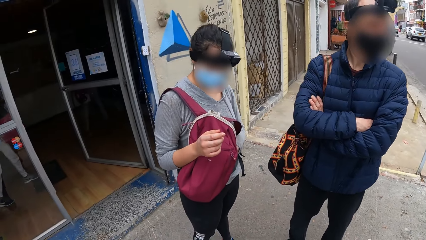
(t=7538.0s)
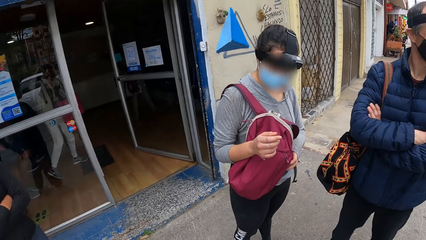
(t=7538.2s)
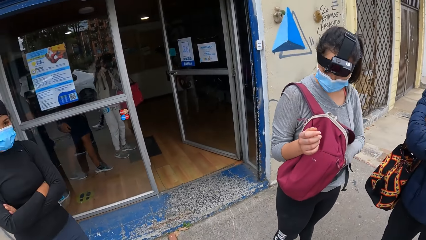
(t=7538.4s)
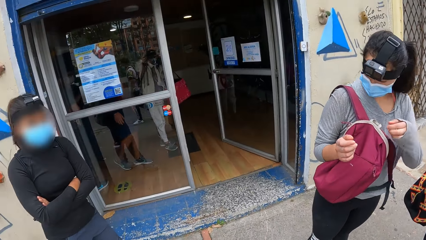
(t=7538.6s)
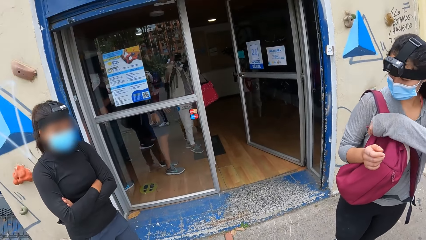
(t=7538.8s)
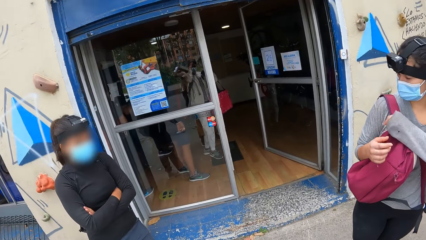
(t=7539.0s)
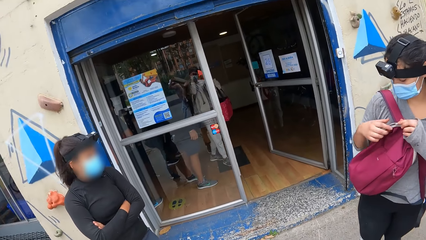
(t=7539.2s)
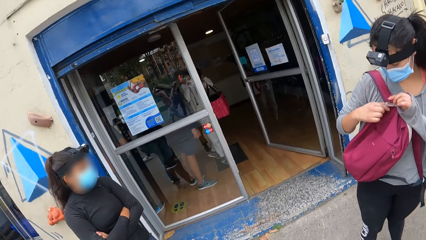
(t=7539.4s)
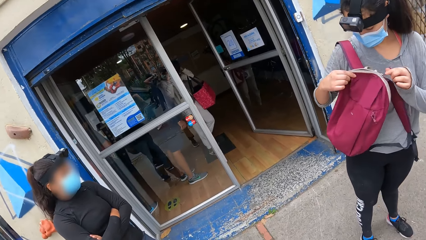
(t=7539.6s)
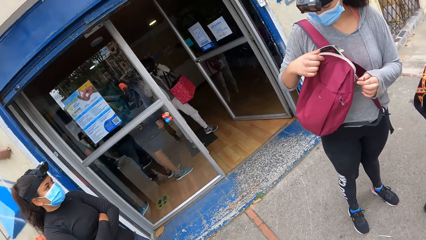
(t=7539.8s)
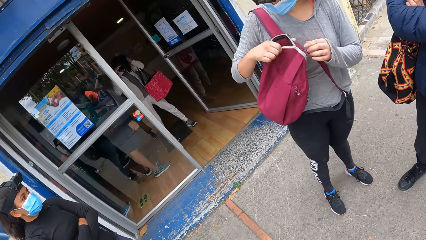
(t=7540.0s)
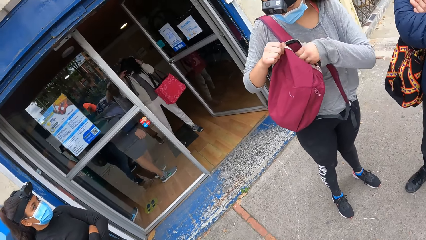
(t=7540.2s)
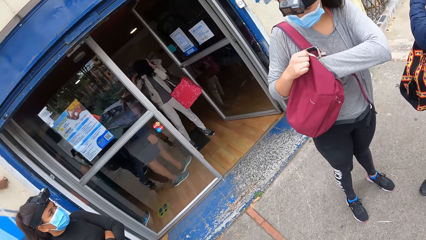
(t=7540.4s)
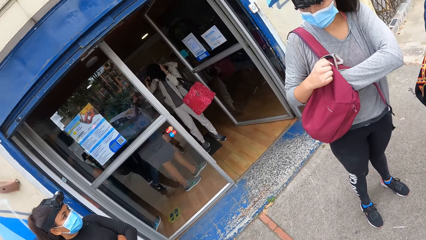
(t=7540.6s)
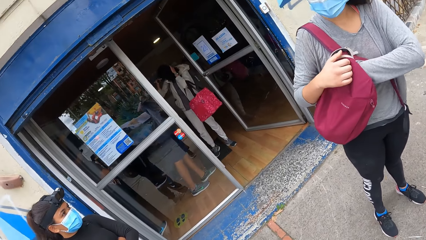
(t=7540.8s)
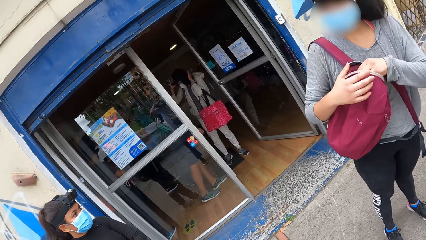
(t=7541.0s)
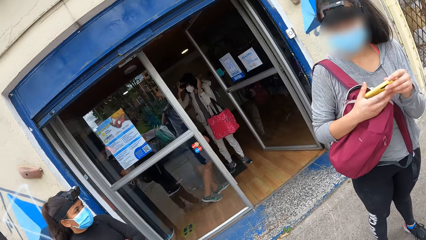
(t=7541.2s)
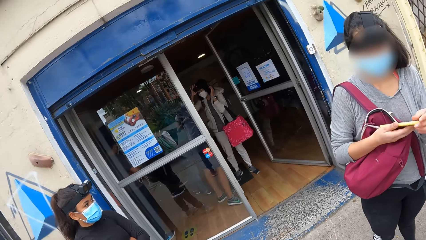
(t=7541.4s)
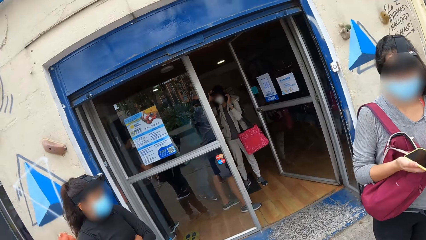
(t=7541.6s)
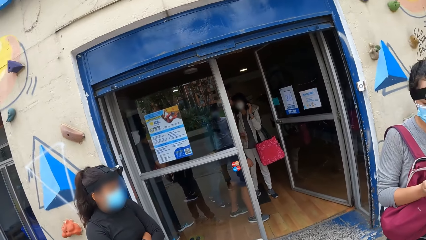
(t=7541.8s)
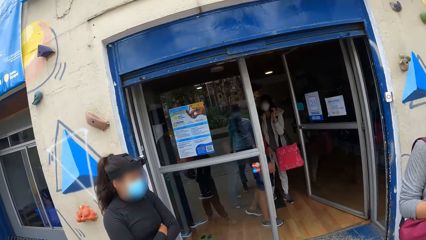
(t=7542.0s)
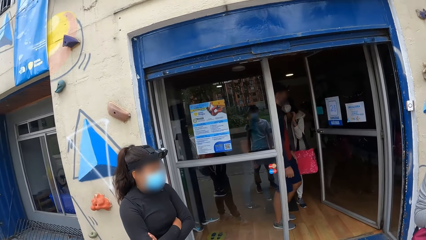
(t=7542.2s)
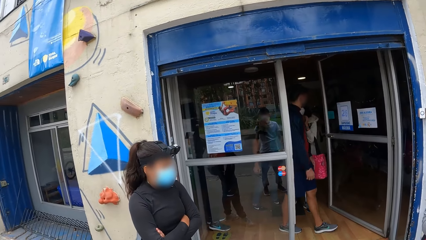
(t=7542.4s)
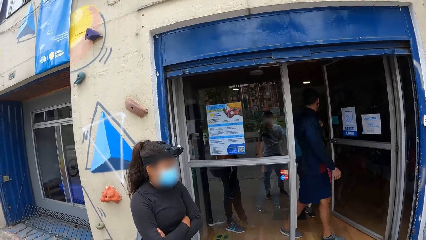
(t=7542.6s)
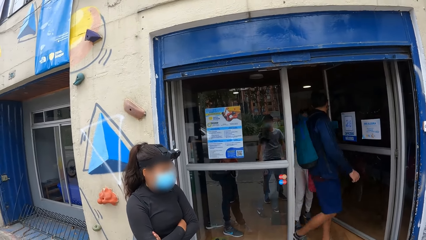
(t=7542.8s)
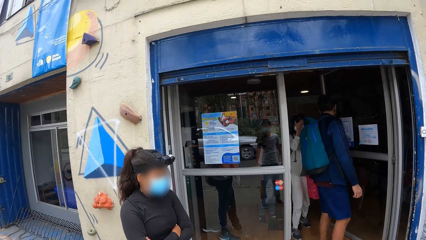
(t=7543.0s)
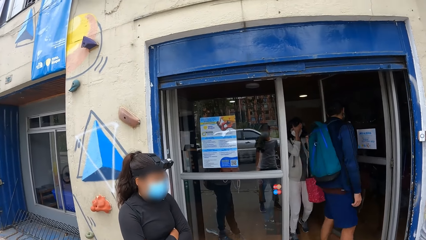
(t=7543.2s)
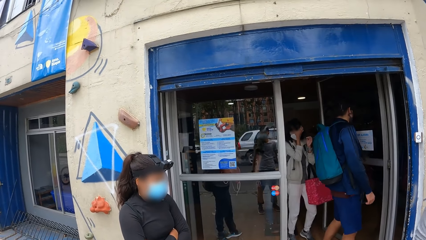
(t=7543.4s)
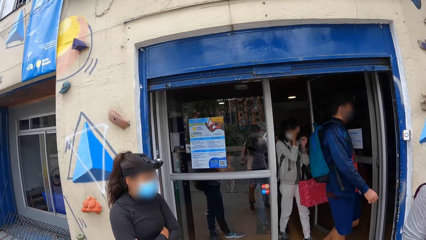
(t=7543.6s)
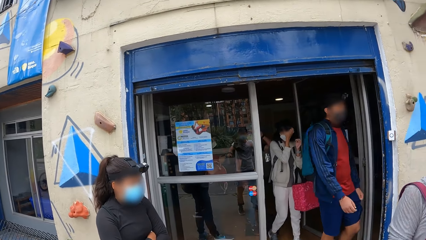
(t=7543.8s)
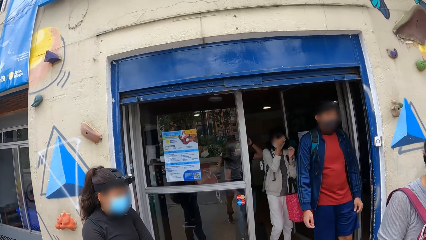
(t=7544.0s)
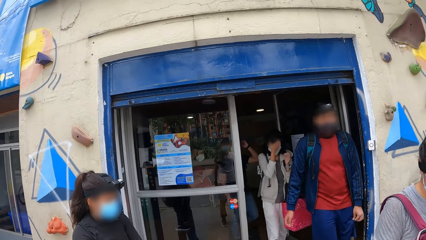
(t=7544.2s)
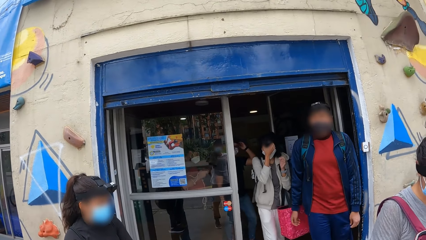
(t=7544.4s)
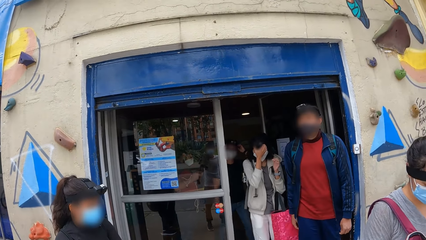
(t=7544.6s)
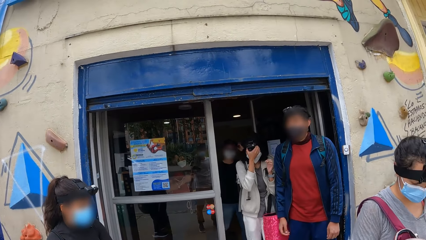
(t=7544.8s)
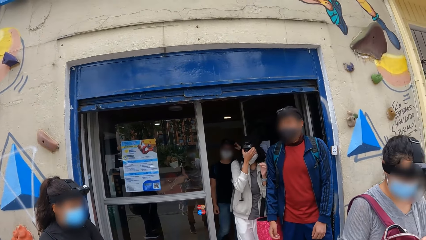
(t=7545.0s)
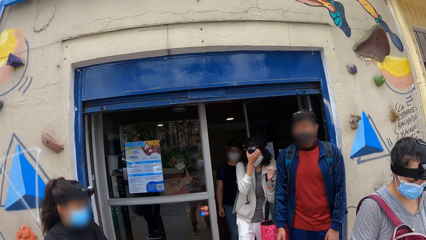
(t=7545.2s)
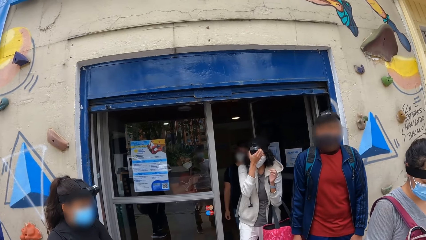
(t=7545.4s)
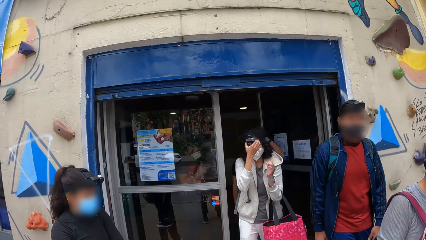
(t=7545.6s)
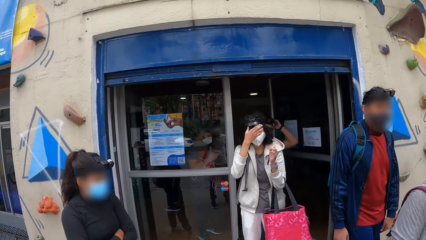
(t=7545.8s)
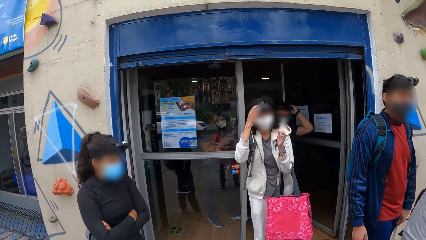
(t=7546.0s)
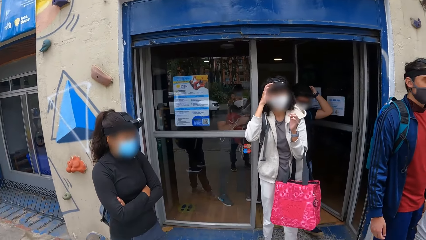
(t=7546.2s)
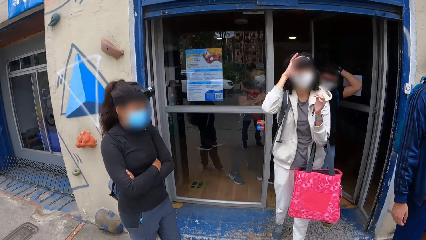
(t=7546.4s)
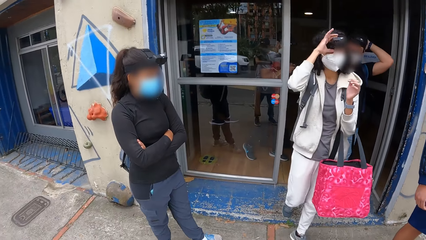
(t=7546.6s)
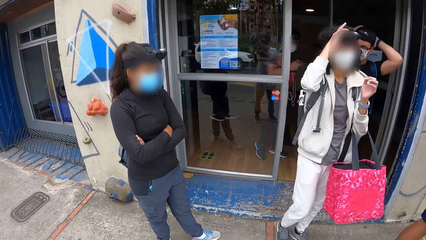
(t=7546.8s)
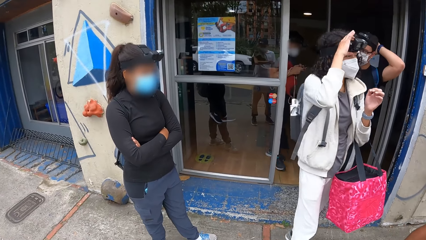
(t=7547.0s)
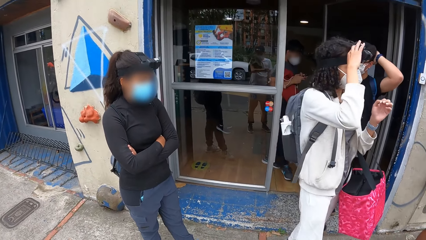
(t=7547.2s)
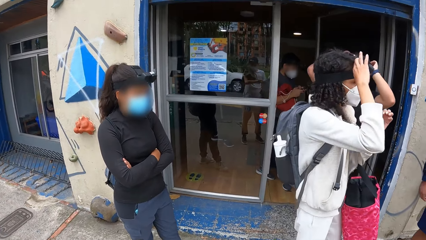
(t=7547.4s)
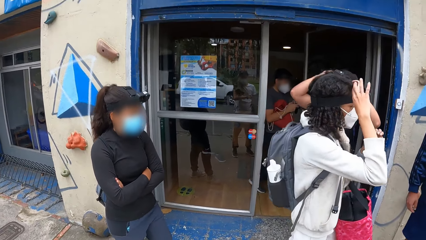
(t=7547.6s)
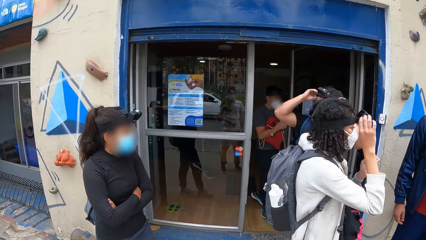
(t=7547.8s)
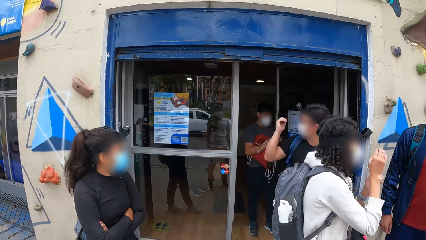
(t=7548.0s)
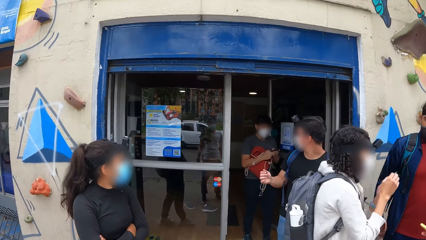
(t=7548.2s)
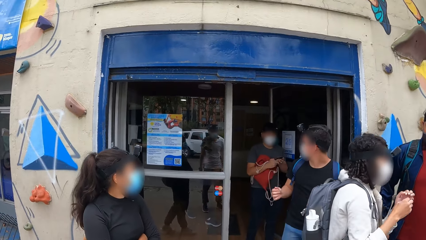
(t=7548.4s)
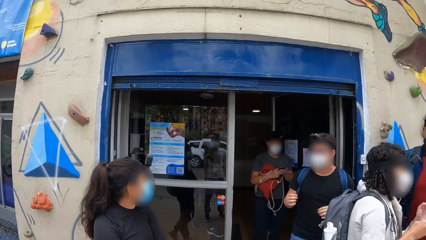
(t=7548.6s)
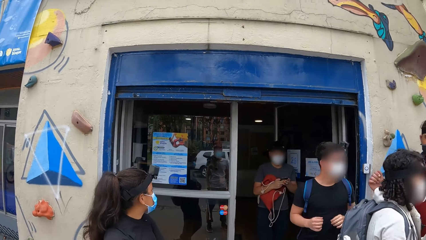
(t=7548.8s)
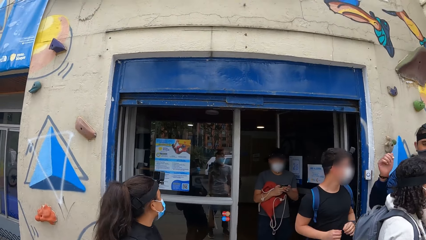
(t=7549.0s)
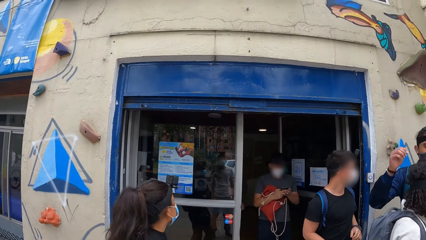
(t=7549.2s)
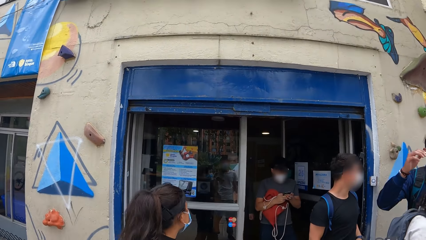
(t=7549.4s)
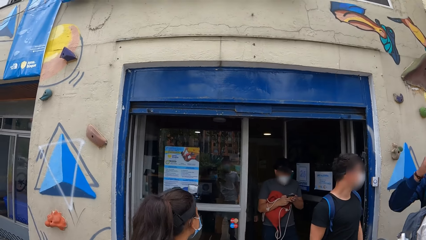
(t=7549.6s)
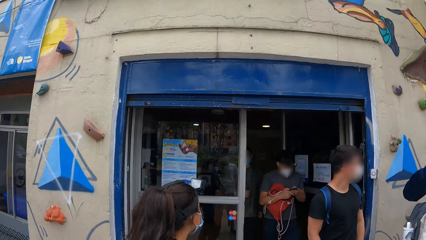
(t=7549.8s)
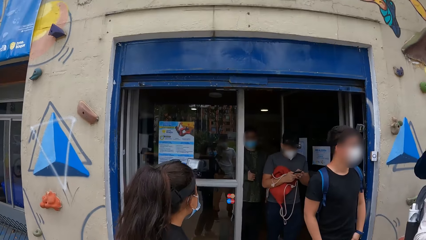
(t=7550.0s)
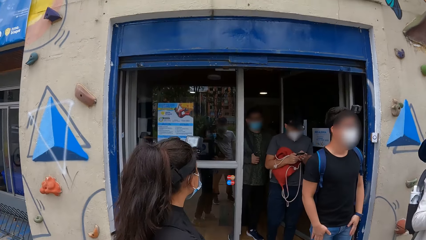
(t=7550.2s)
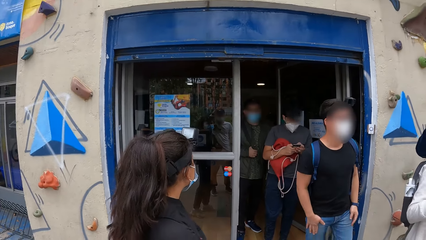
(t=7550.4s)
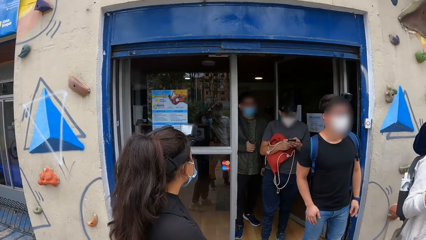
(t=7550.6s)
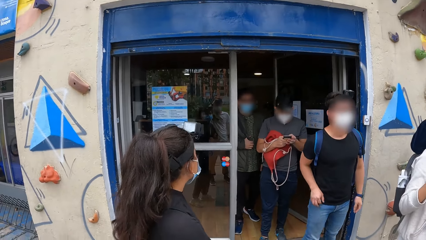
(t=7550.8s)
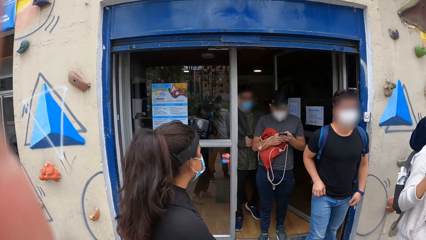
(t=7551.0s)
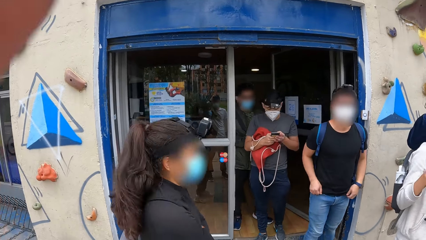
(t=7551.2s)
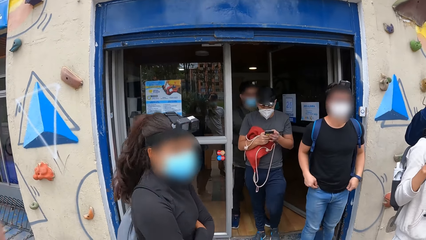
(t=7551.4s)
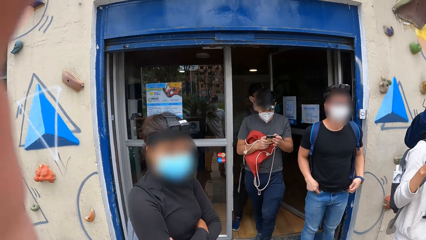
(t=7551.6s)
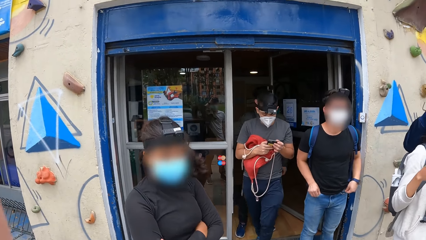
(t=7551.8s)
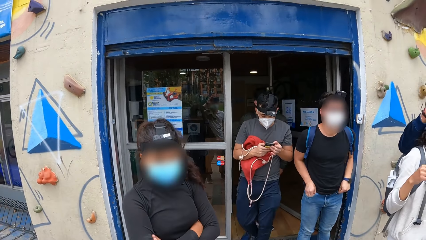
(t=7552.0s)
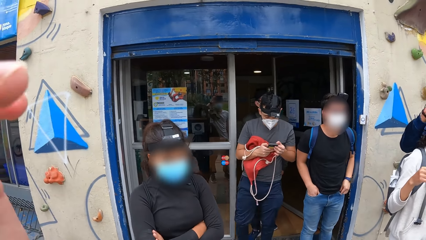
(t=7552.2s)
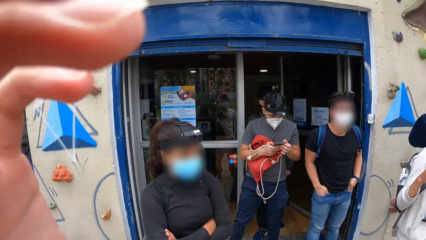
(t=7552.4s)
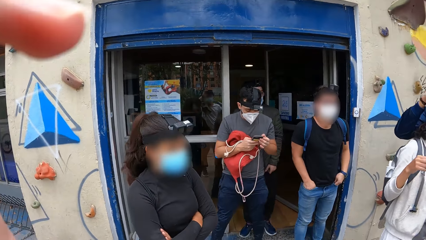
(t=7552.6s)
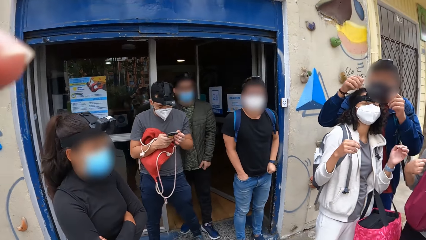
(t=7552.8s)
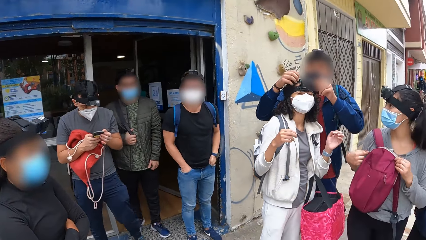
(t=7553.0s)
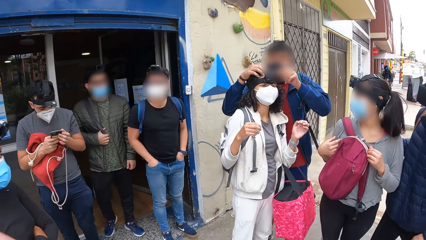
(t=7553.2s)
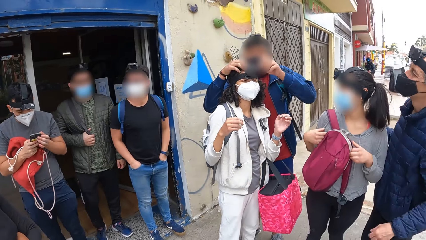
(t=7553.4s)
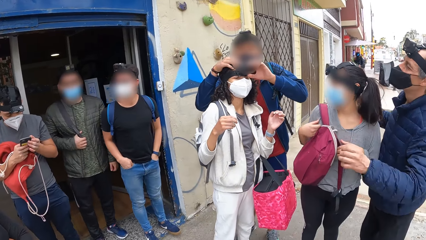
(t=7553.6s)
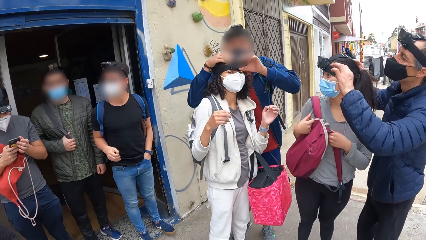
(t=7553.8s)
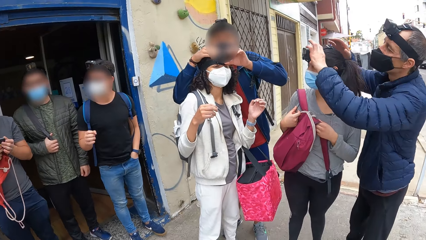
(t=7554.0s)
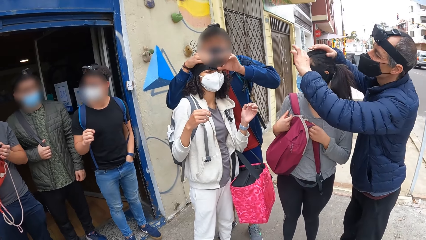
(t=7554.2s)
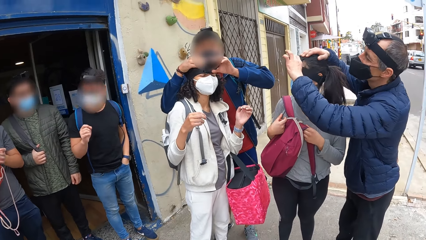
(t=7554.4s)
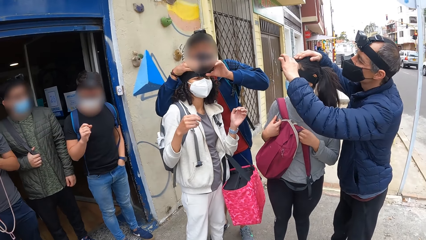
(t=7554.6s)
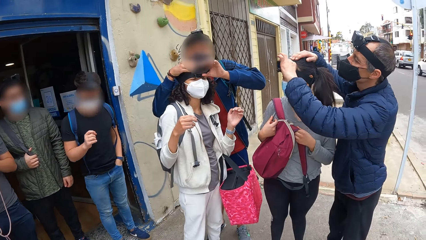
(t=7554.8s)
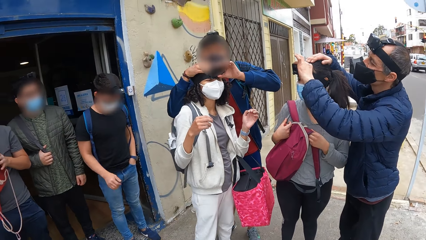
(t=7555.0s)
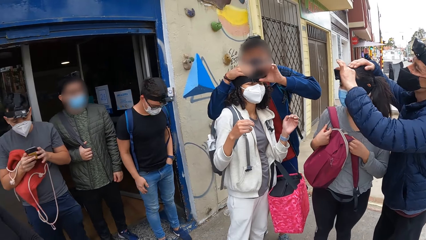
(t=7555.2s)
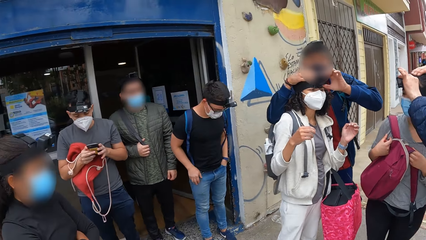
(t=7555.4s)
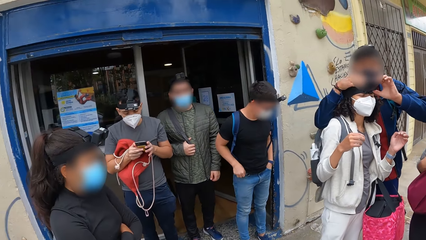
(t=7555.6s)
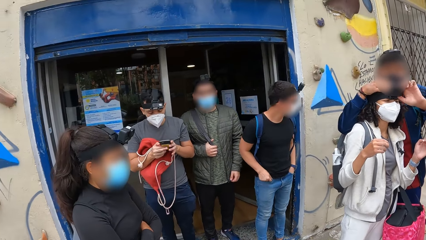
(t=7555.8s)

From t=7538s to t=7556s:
The woman opens a bag with her right hand, pulls out a phone from the bag with her left hand, and holds the phone with both hands. The group of people walk out of the building. A man walks outside the room. Another woman adjusts the head gear on her head with her right hand. Another man adjusts the head gear on his head with both hands. Another man walks outside the room. The camera wearer looks around. Another man presses a phone with both hands. The camera wearer moves the hand. Another man walks out of the building. Another man adjusts the head gear of the other woman with both hands. The camera wearer looks around. Another man adjusts the head gear of the first woman with both hands.
